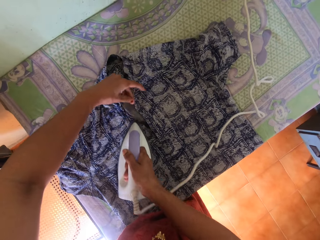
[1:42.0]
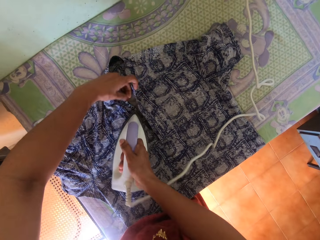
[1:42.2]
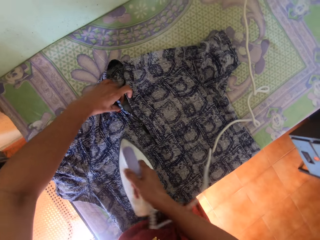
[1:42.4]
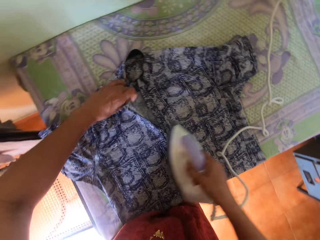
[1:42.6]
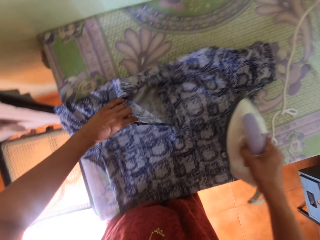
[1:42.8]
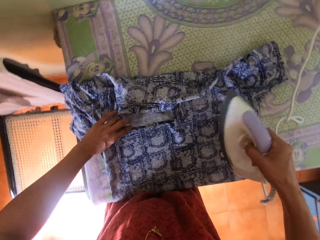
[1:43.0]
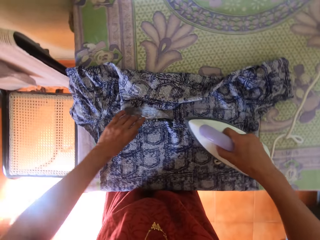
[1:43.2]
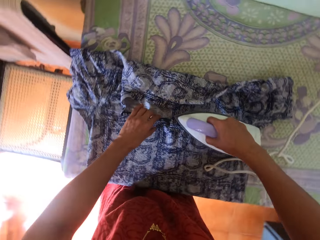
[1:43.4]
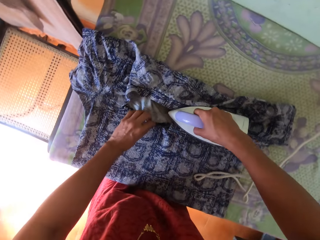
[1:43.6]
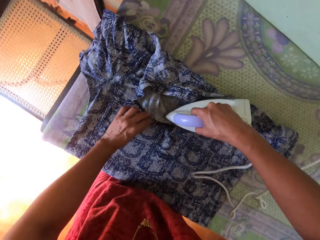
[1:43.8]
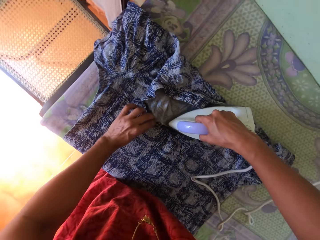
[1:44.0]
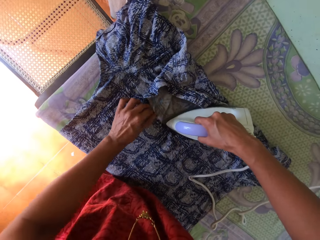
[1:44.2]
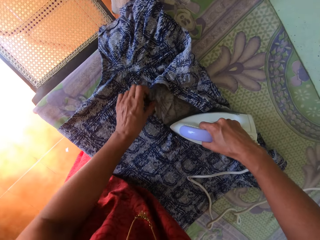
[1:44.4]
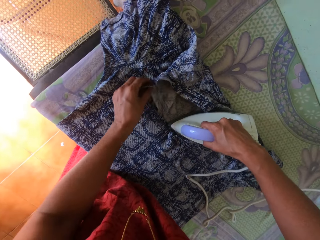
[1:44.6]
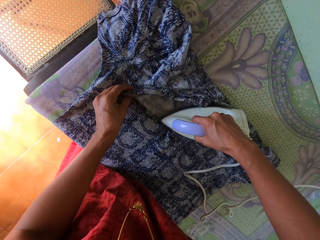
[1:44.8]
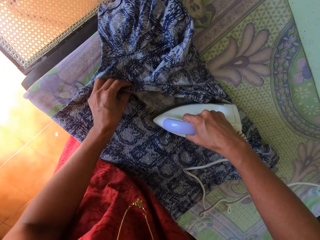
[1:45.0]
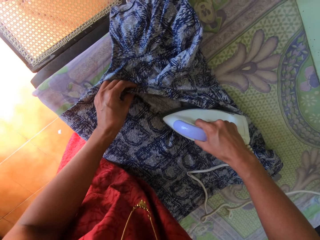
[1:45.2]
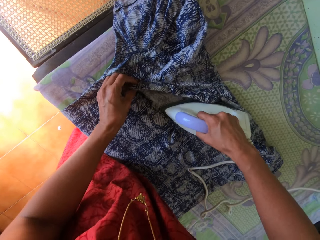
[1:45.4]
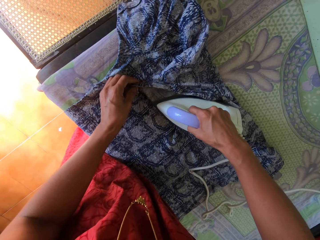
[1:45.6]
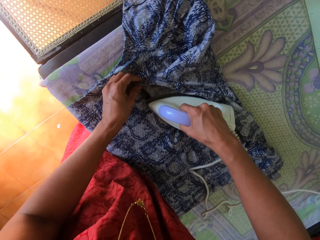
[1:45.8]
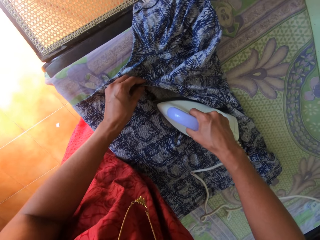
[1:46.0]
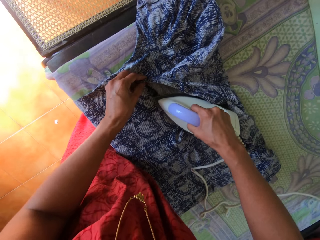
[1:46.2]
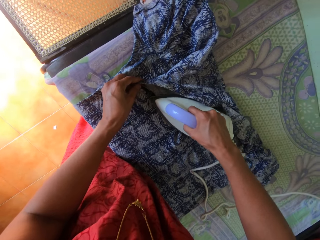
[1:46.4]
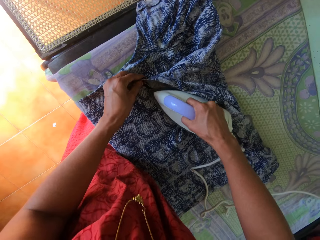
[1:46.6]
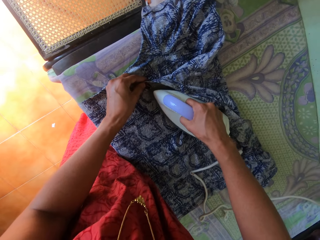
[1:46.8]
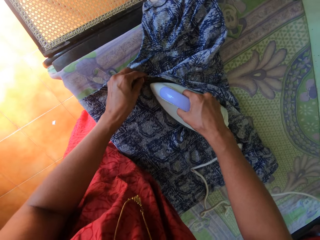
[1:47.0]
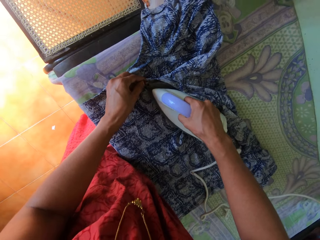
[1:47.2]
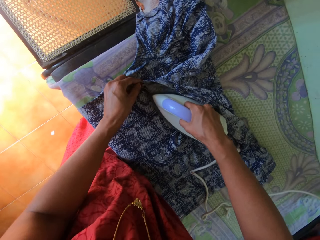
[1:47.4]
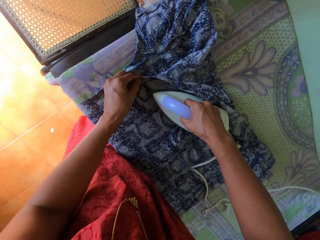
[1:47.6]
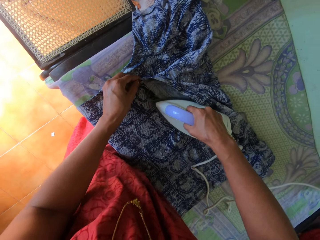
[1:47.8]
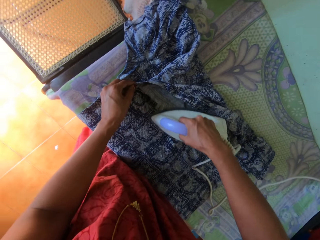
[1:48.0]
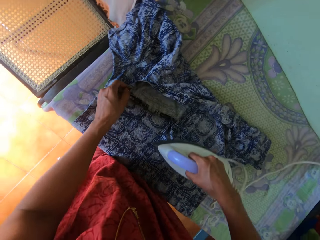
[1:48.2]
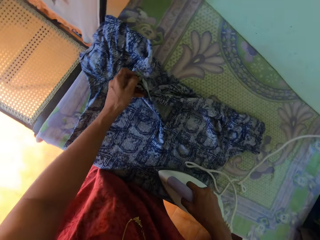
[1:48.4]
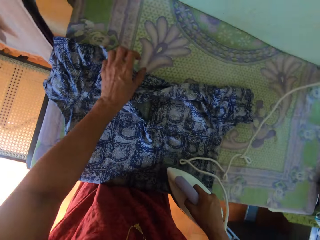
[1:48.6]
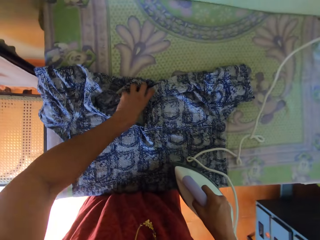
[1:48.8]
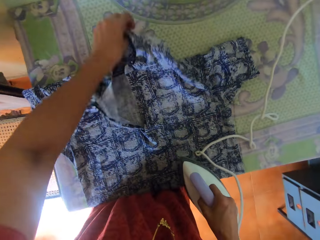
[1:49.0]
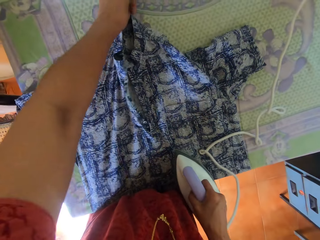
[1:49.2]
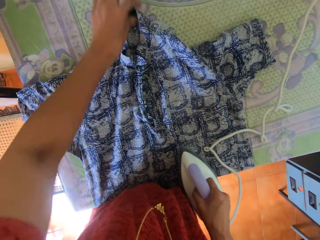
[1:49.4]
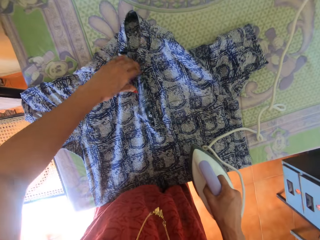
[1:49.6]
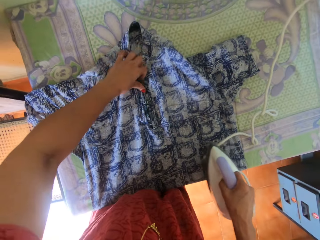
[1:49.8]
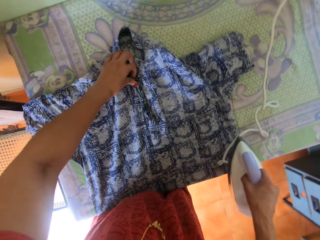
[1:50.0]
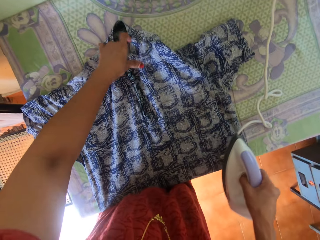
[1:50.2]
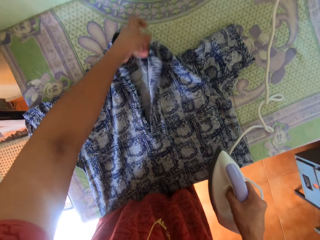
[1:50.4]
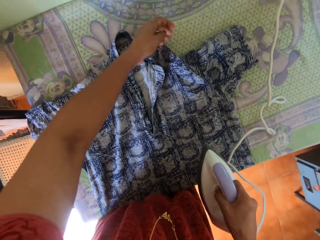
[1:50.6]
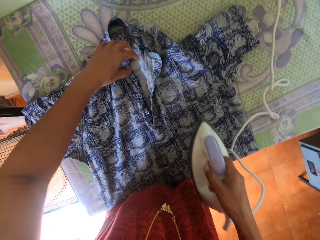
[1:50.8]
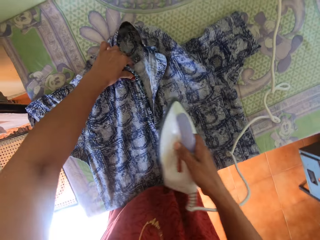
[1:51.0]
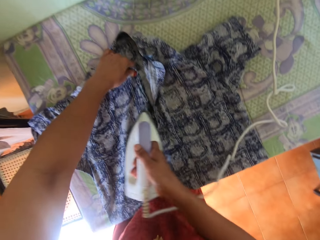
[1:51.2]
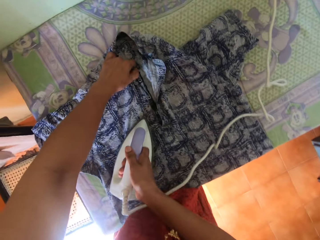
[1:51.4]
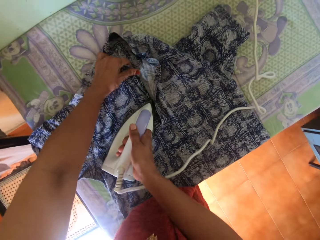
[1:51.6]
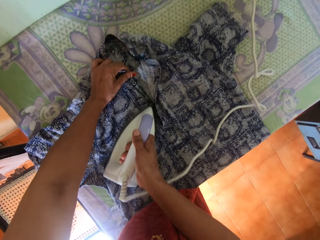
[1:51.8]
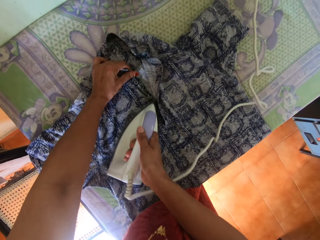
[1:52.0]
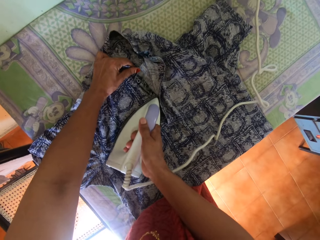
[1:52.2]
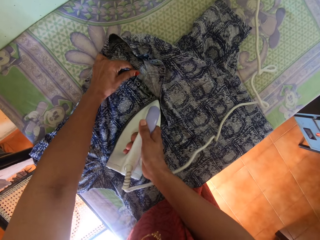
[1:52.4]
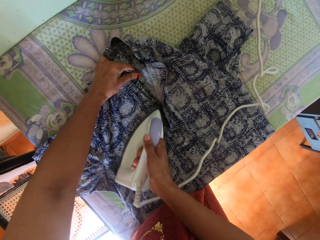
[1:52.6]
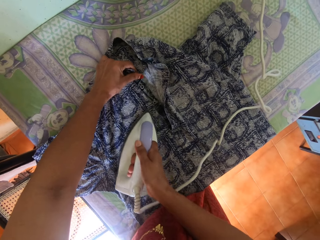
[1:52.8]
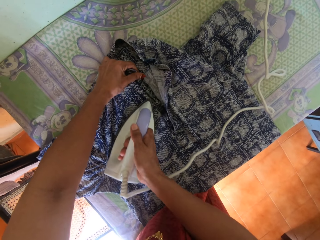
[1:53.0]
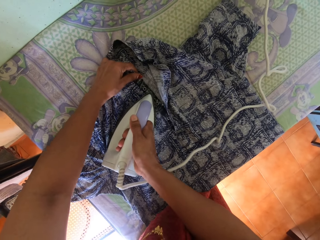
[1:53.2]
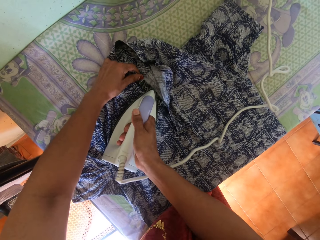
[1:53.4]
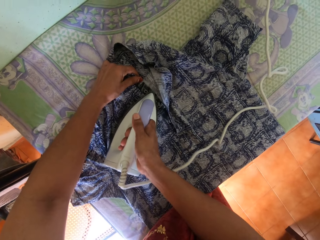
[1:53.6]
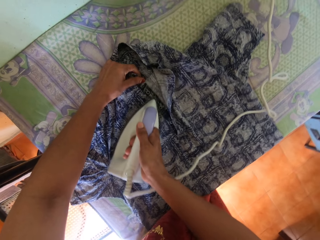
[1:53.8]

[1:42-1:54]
The camera wearer turns the cloth. They iron the cloth with an iron. They turn the cloth with the left hand. They adjust the cloth. They iron the cloth with the iron.

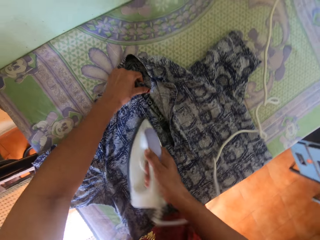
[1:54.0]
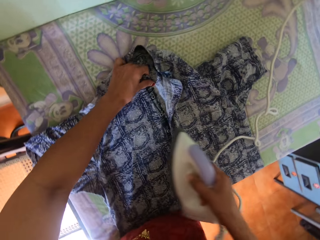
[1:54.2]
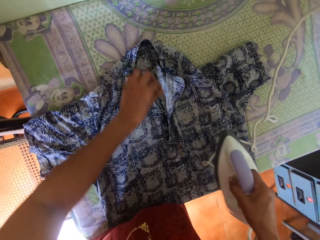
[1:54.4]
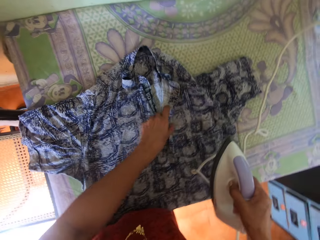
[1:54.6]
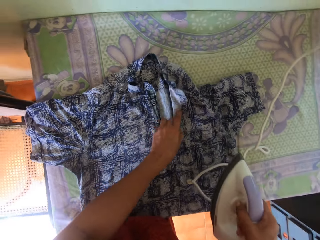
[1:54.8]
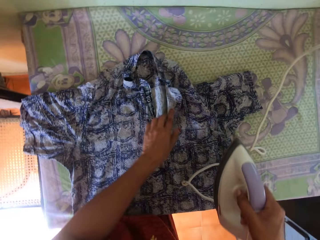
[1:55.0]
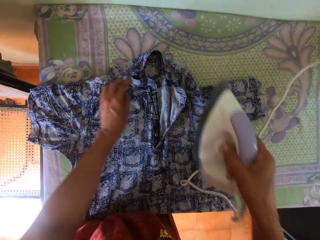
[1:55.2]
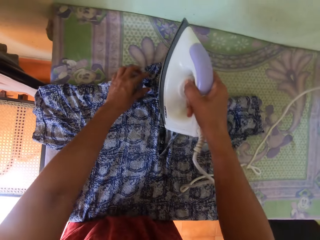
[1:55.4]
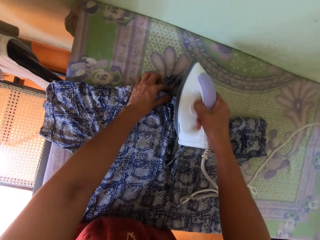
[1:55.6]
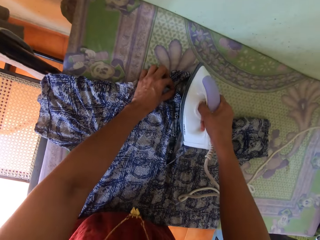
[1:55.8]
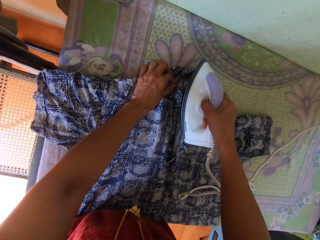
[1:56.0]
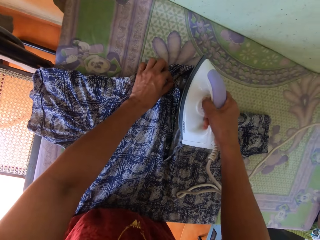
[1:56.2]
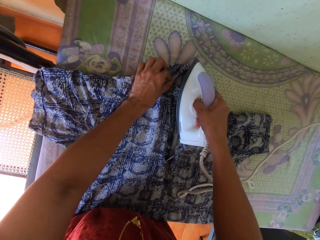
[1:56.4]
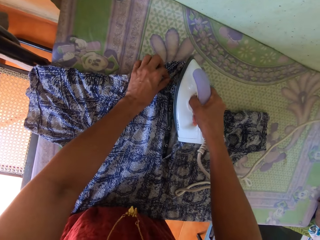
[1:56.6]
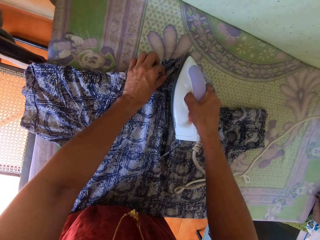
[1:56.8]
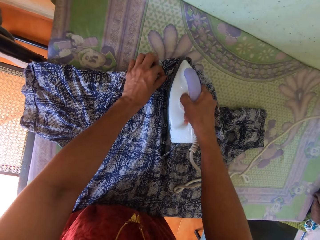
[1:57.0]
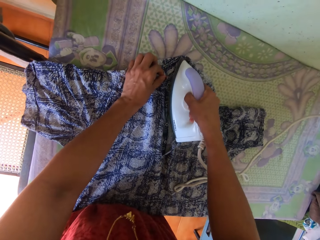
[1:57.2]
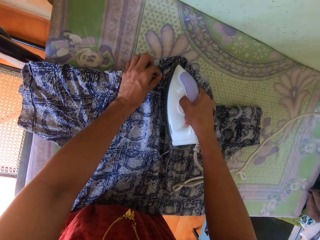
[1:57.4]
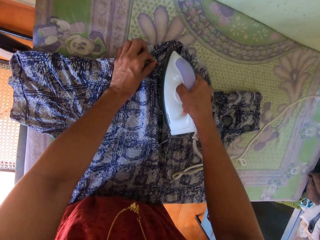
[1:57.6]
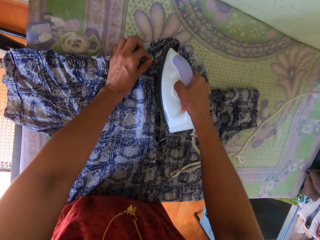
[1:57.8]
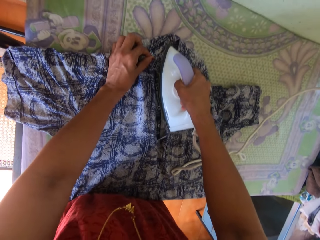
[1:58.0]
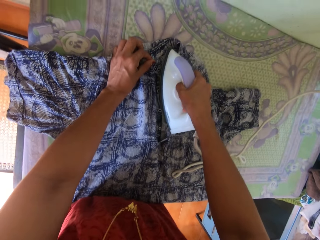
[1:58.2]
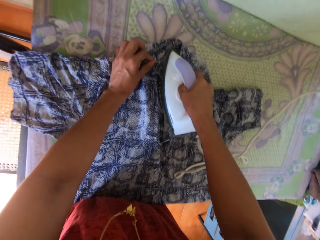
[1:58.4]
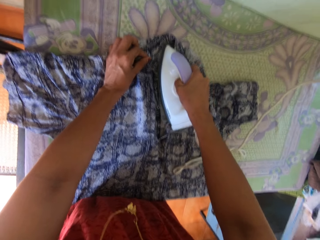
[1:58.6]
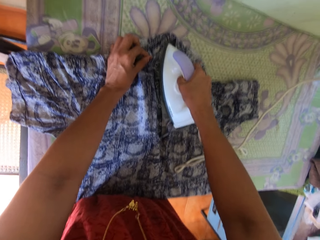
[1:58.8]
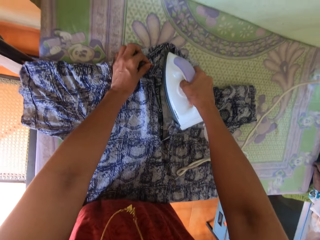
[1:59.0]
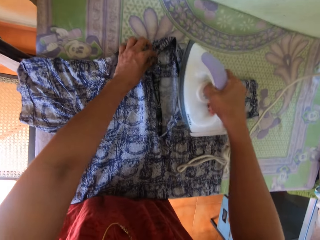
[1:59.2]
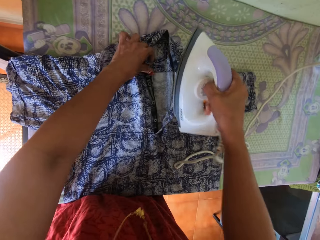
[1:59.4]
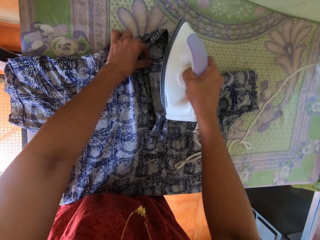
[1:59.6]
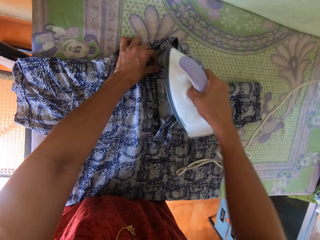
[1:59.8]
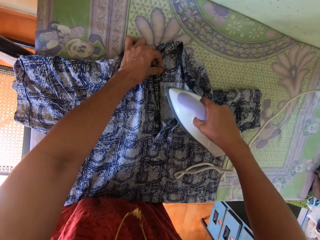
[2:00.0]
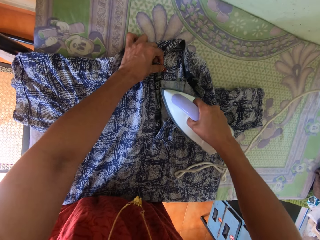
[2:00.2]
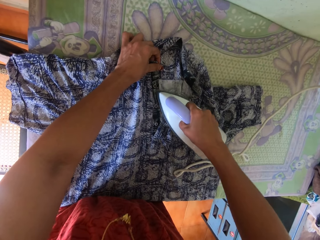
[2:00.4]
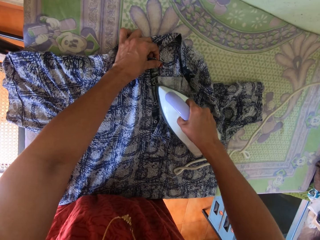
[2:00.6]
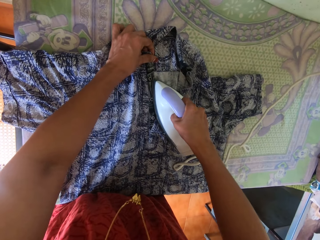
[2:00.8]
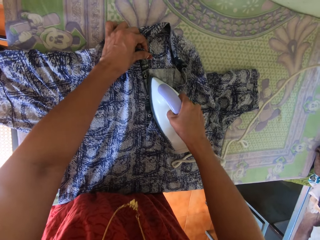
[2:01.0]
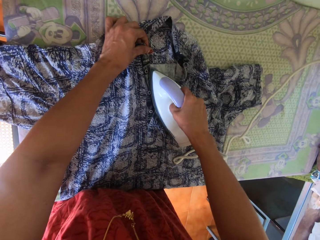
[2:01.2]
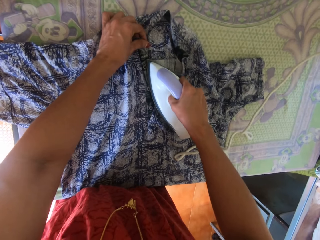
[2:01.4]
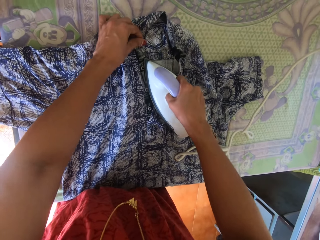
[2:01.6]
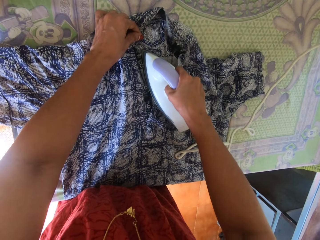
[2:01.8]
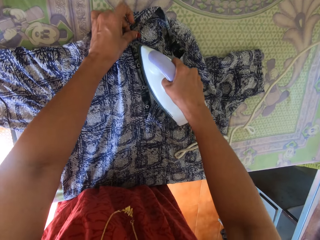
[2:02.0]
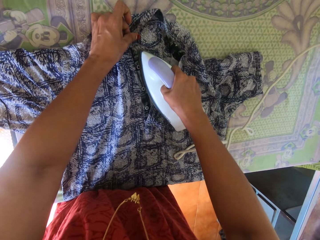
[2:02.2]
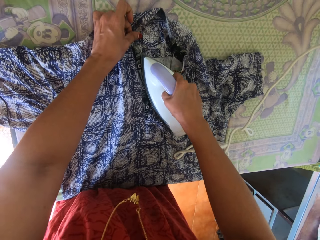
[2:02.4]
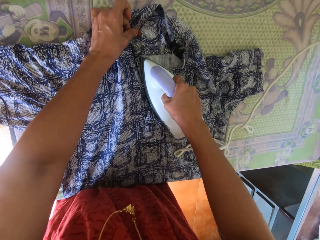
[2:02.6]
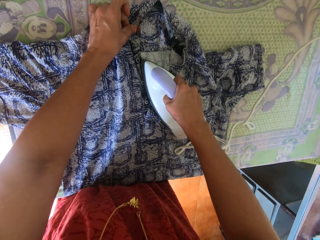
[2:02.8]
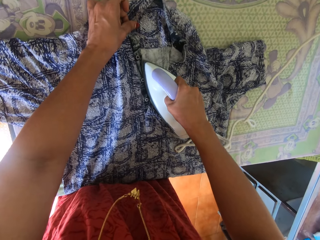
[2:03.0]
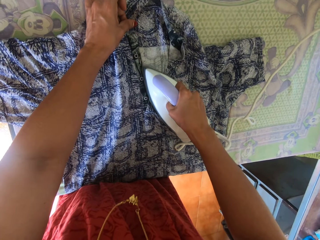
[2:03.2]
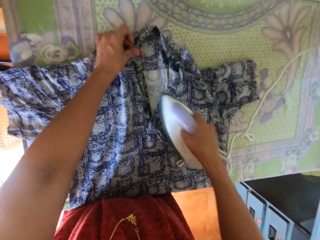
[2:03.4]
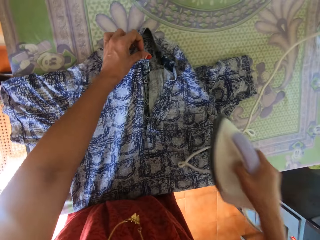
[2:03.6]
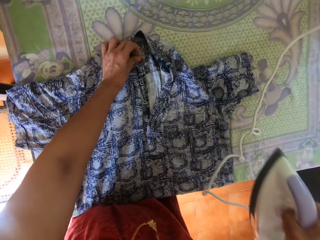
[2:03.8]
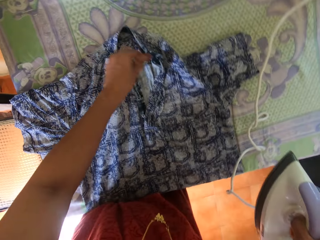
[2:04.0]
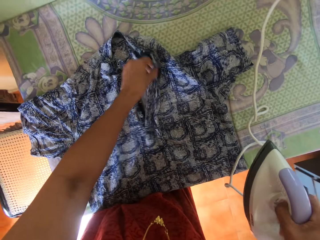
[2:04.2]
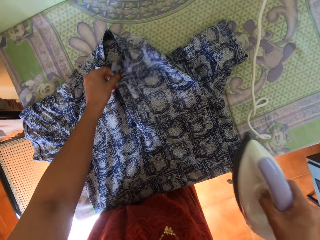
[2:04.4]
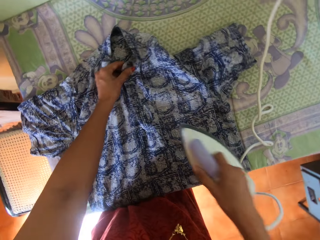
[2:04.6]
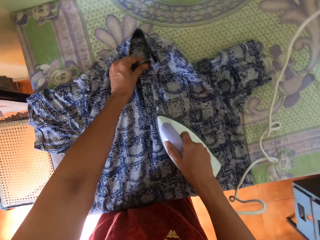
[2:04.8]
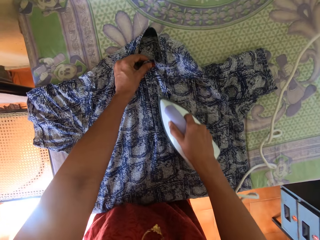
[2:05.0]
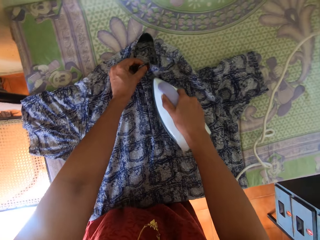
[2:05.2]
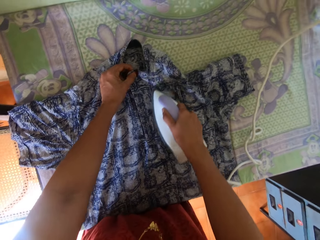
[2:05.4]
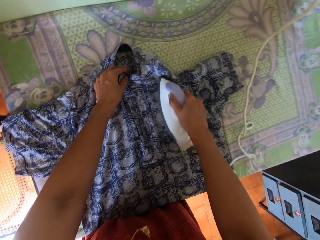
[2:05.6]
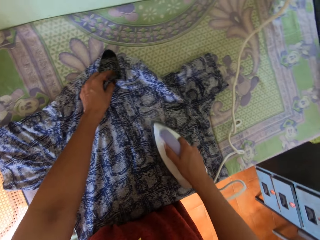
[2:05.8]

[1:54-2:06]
The camera wearer aligns the cloth with the left hand. They iron the cloth with an iron. They align the cloth with the left hand.
